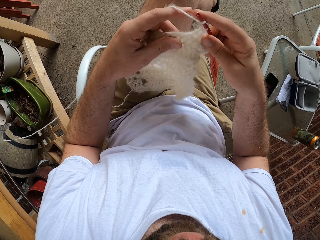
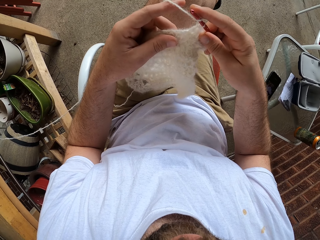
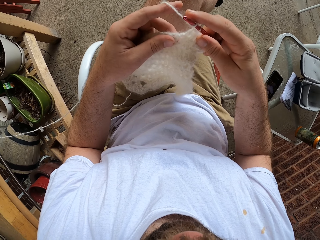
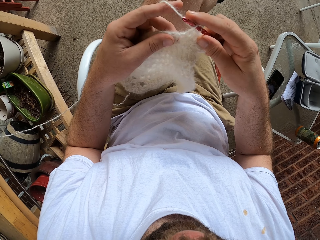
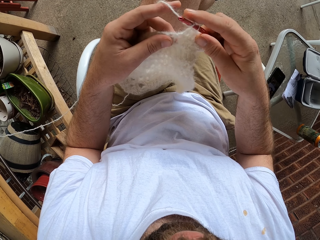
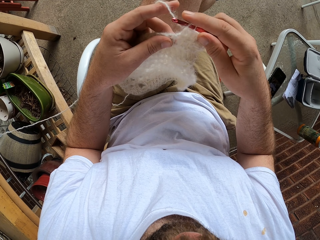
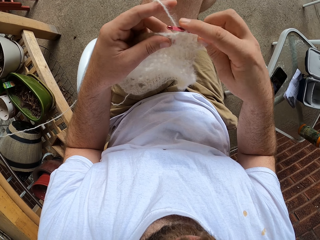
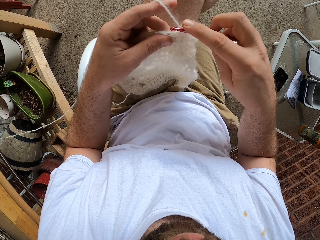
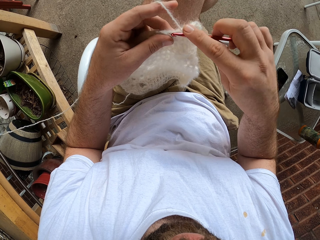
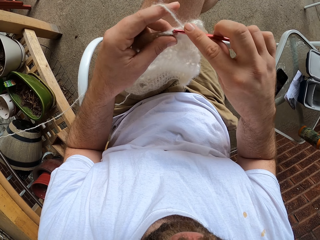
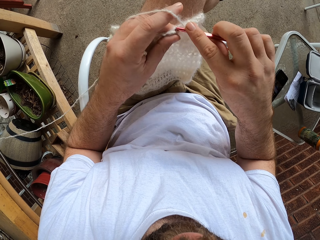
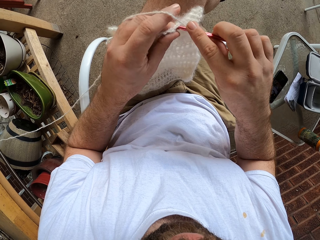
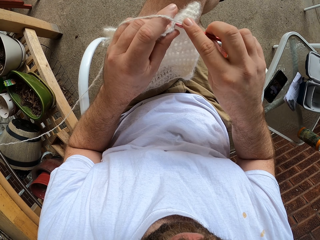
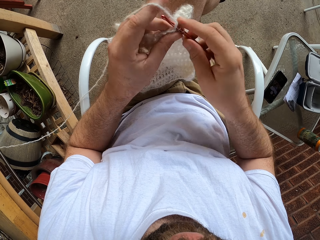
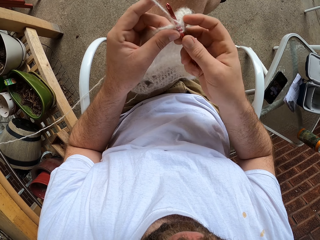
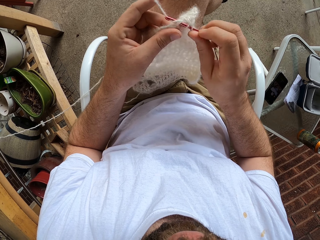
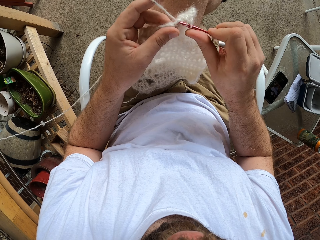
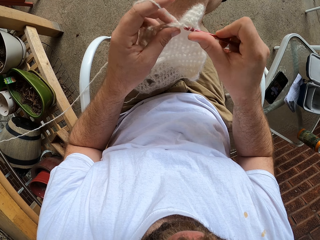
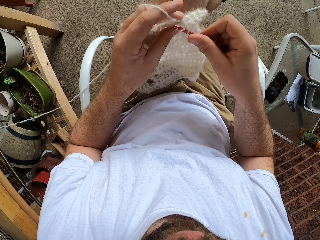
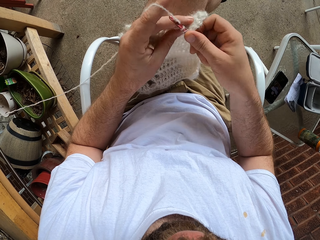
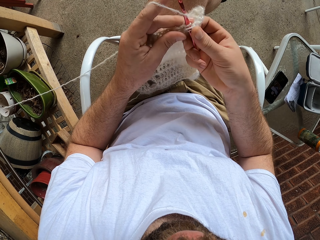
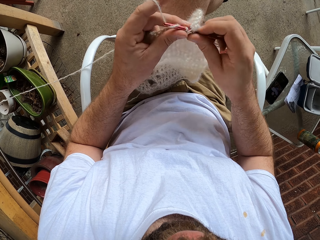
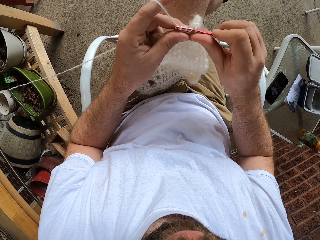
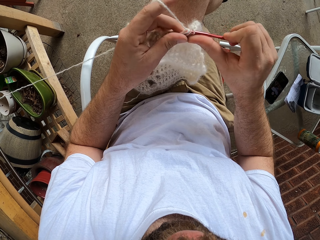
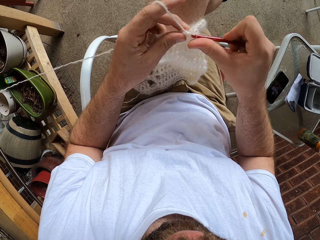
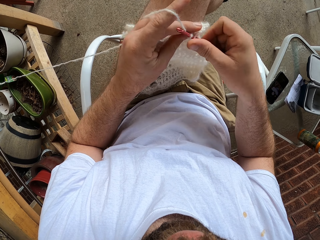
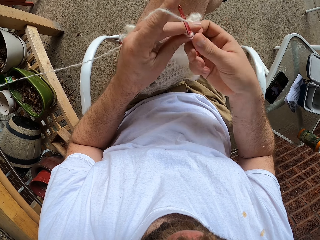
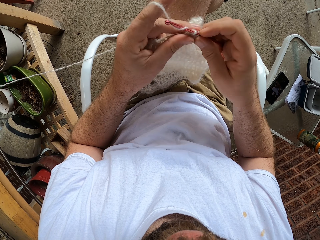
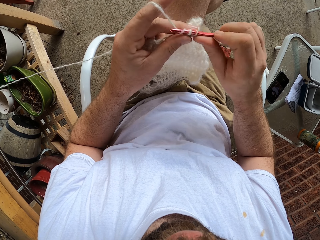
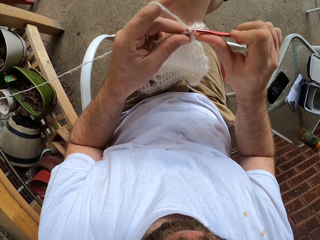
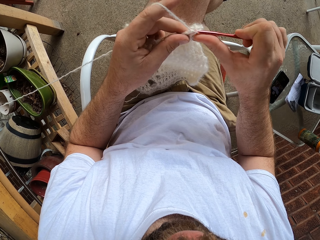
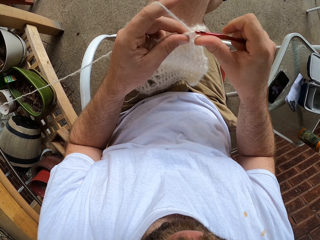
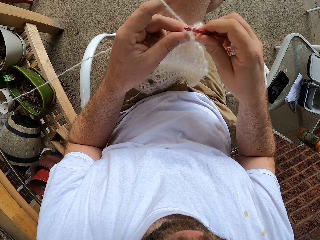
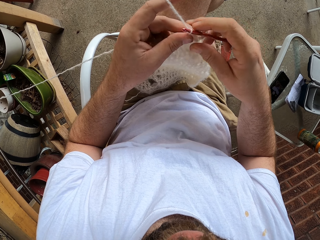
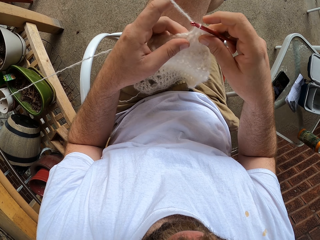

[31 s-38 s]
The camera wearer knits the cloth.
